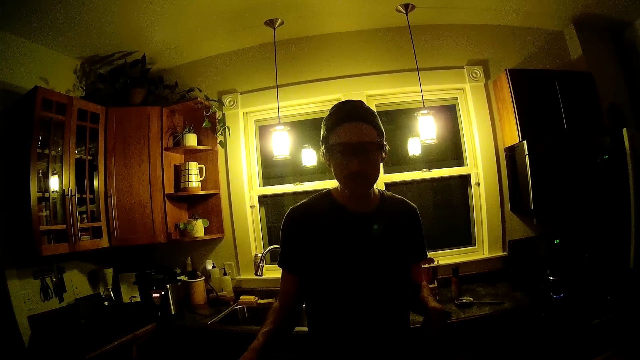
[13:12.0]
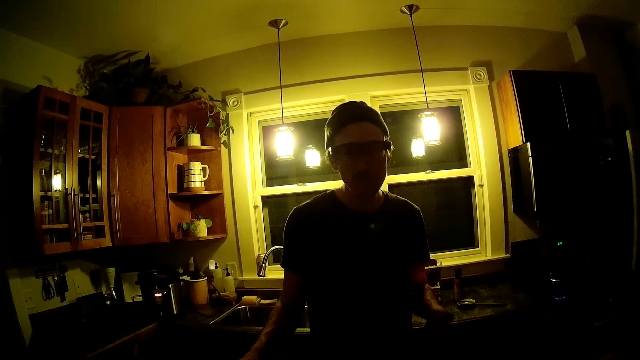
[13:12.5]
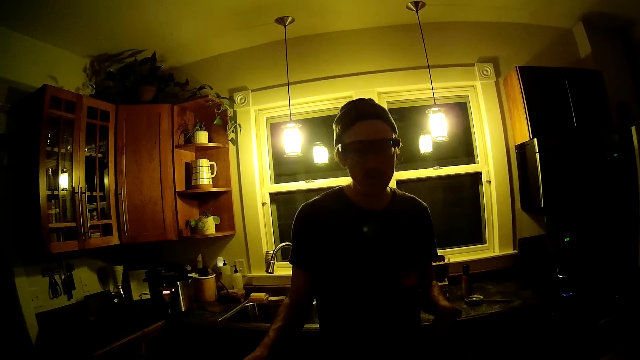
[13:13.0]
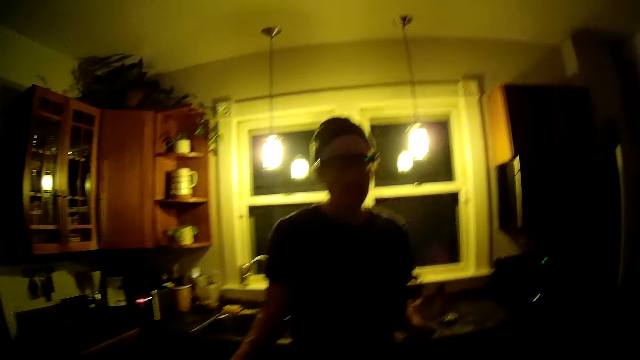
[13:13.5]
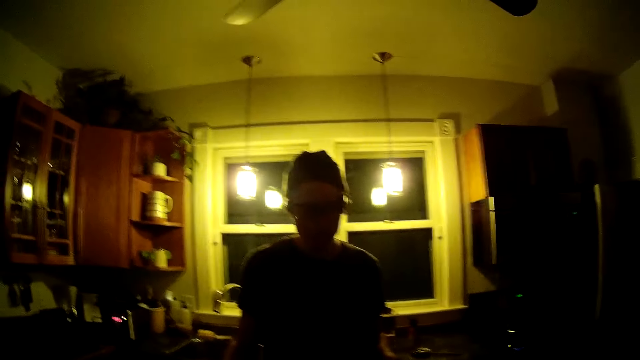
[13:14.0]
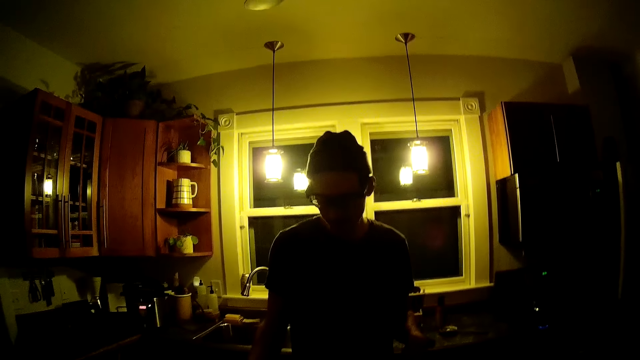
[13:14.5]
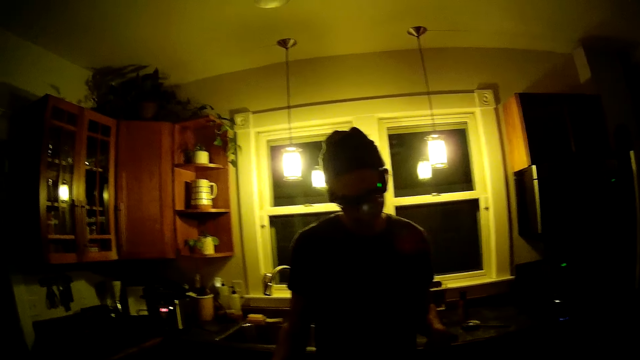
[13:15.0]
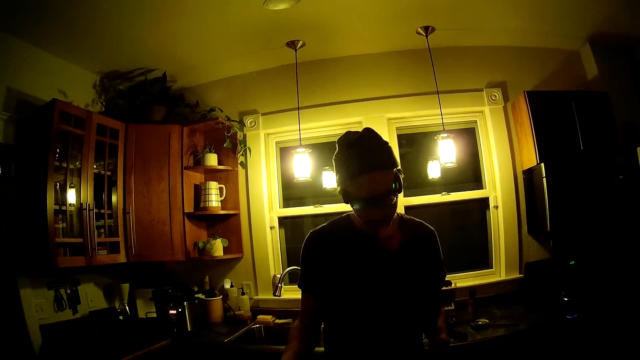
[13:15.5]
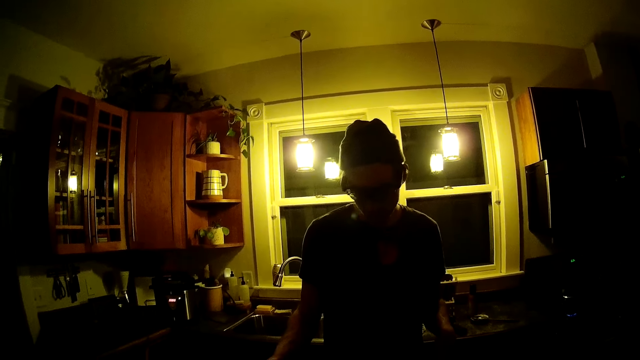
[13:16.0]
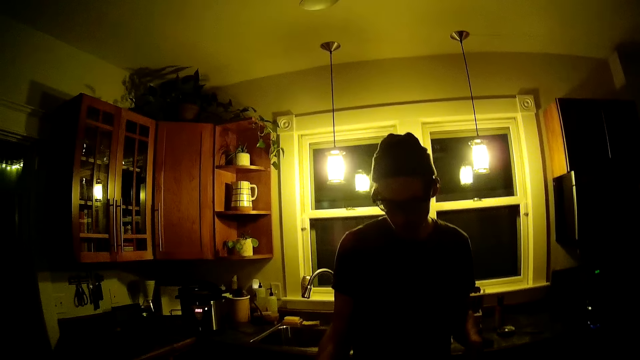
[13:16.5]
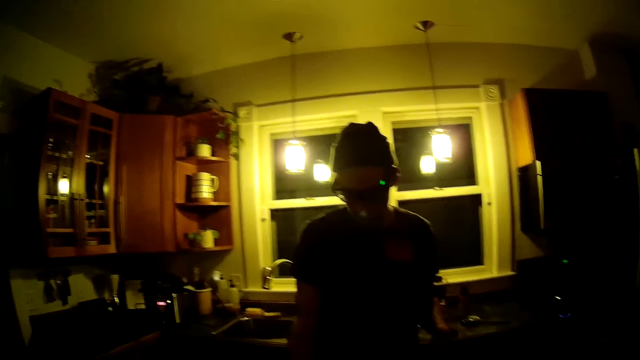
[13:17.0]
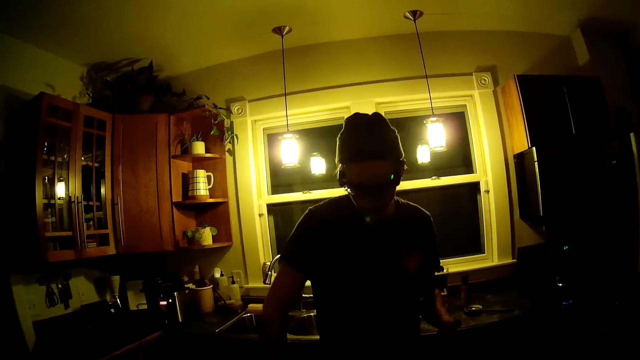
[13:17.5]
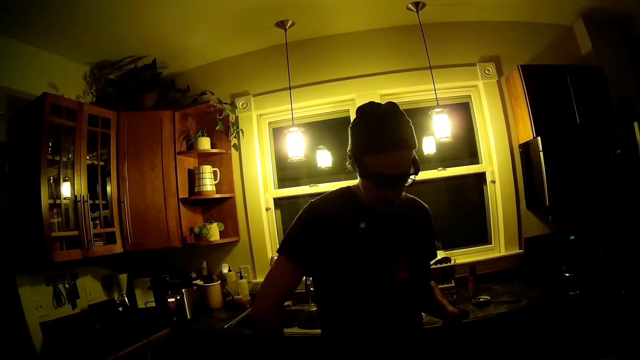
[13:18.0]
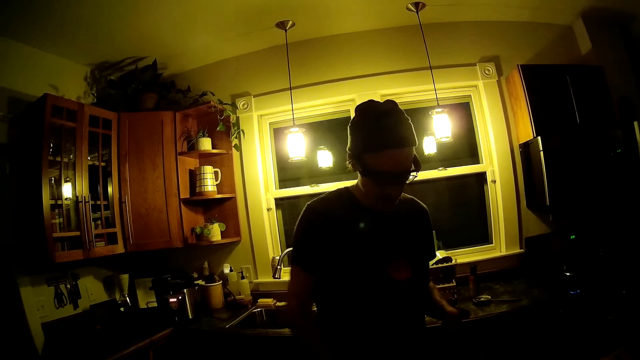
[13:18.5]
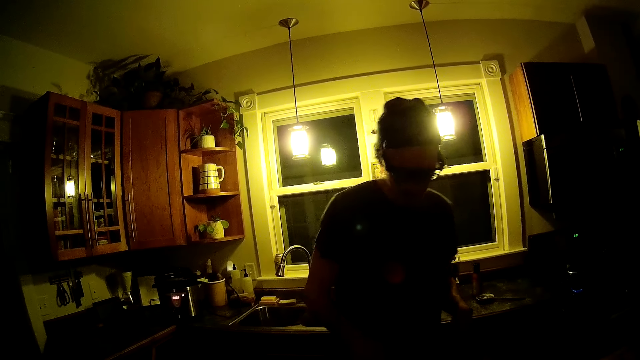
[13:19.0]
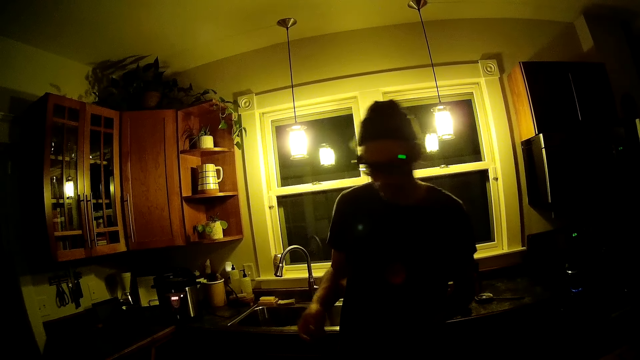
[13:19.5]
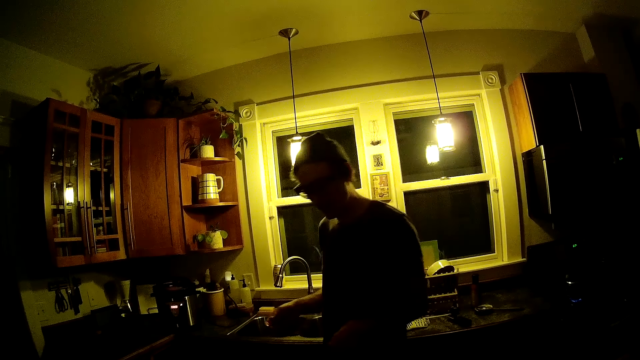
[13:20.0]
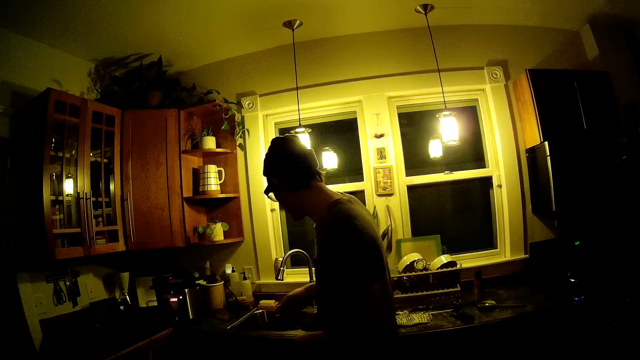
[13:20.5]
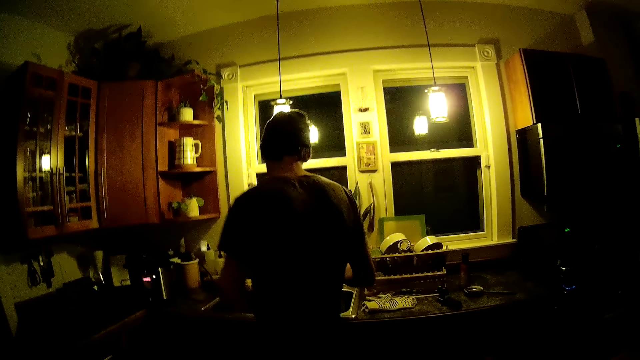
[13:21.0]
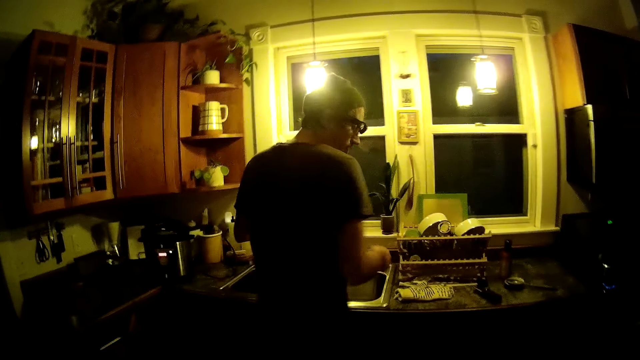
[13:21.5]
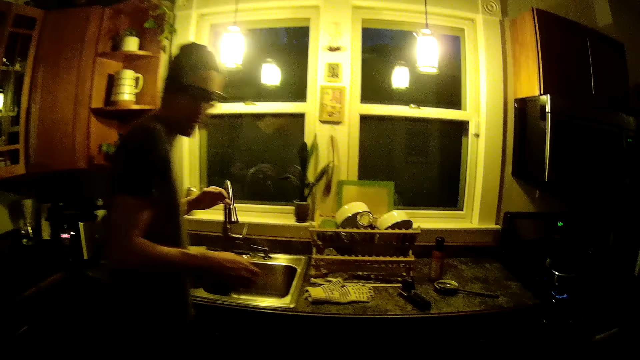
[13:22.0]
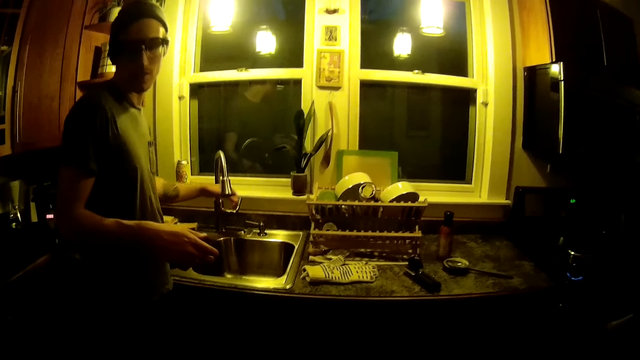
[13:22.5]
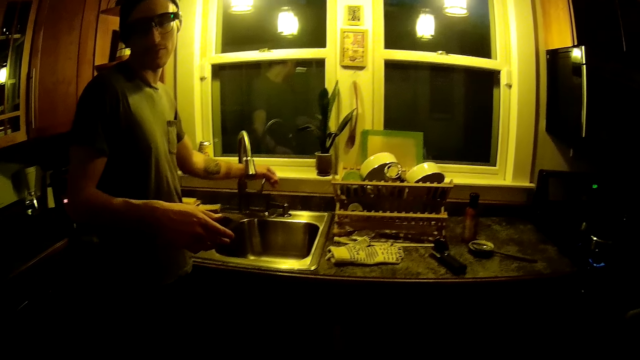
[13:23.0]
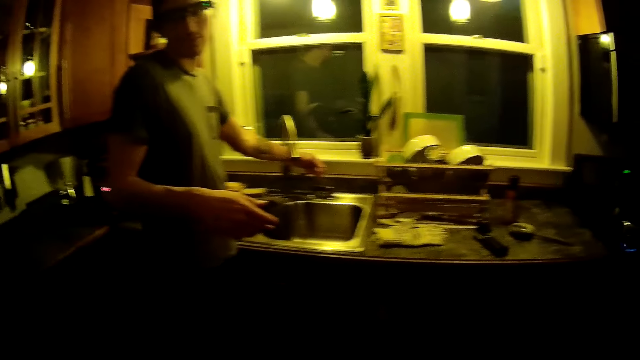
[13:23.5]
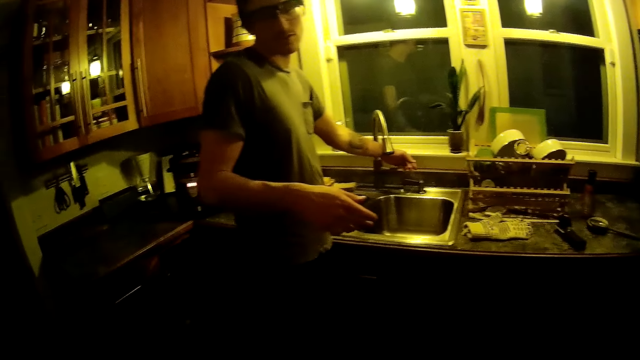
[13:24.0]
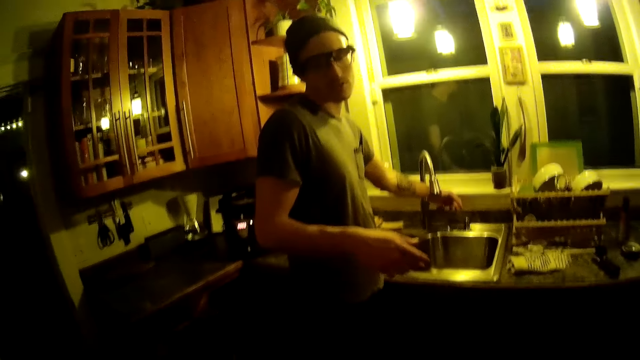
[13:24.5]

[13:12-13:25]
A man picks something. The man moves around. The man shifts the tap with his left hand. The man touches the tap with his left hand.

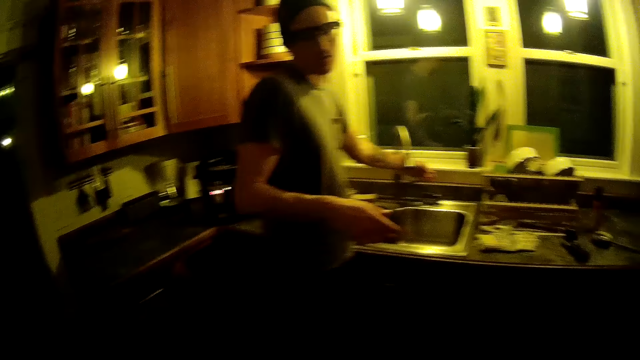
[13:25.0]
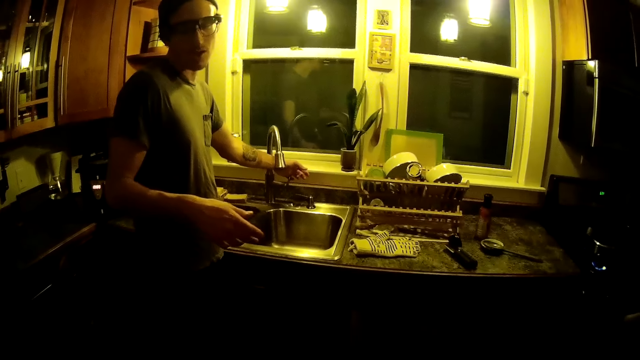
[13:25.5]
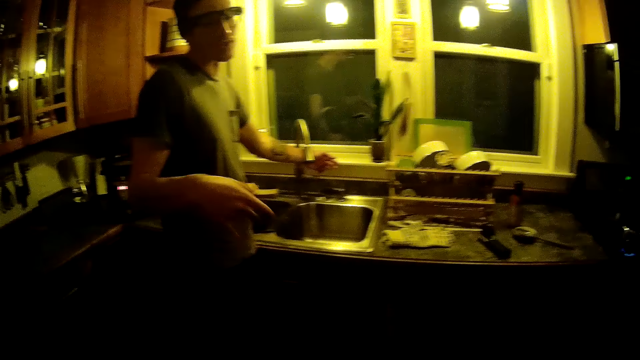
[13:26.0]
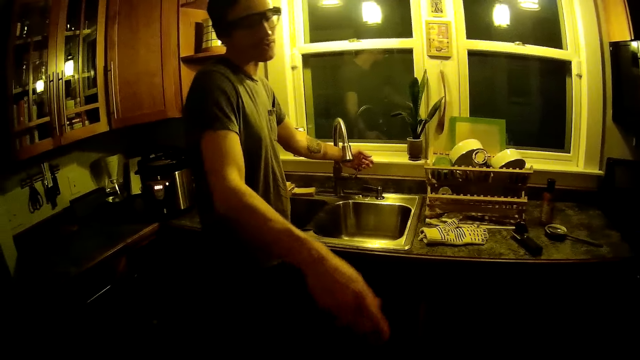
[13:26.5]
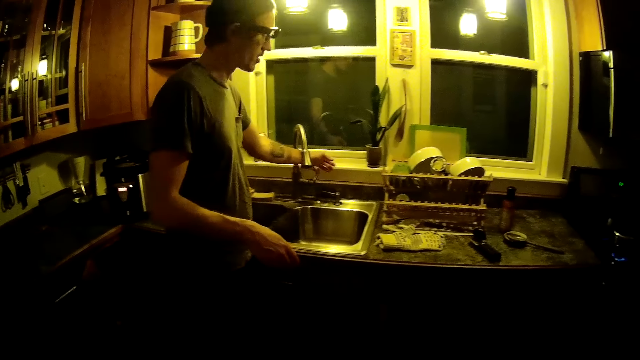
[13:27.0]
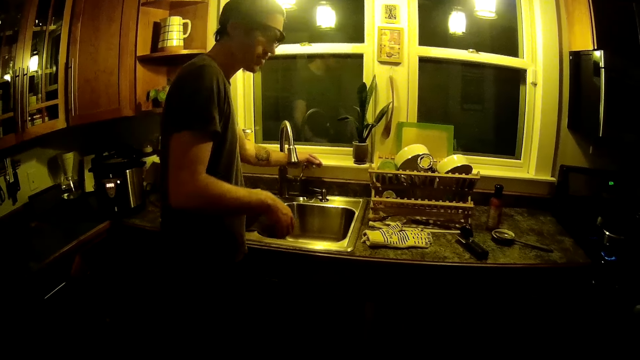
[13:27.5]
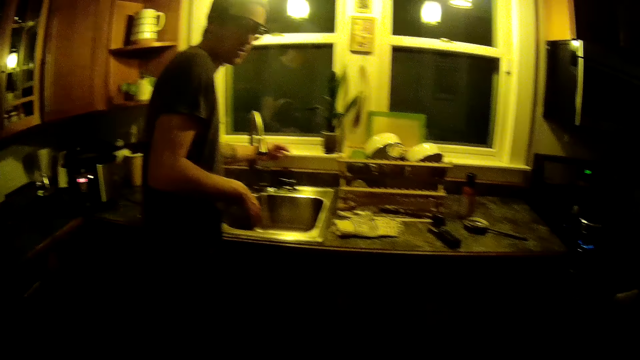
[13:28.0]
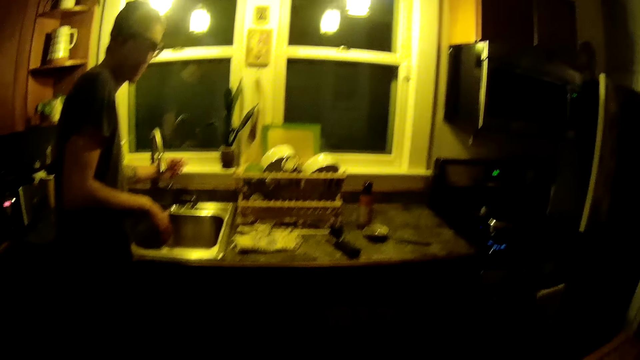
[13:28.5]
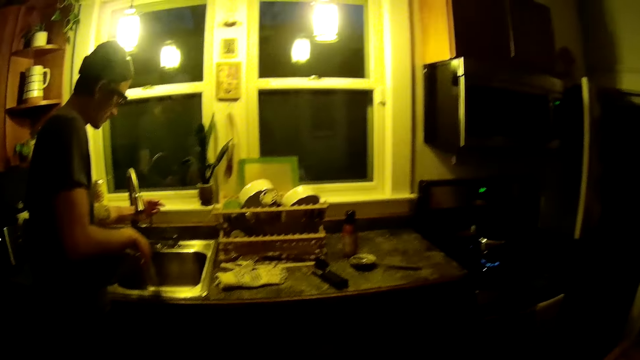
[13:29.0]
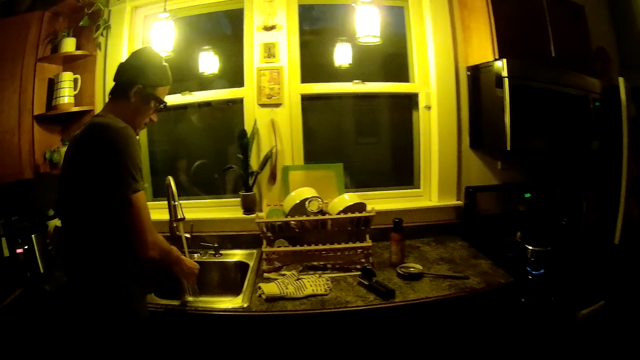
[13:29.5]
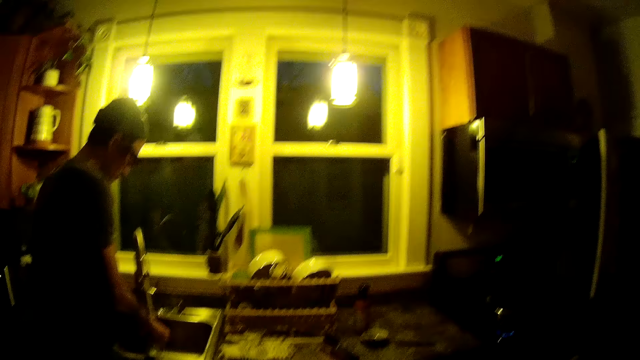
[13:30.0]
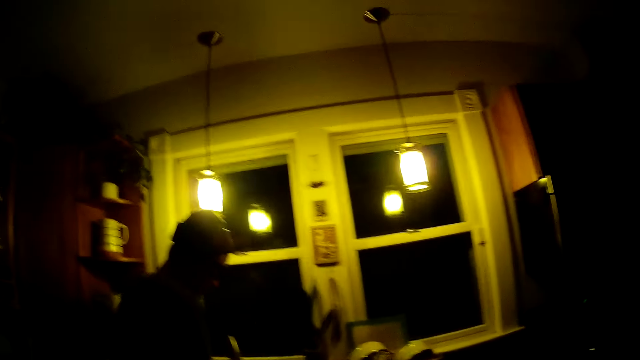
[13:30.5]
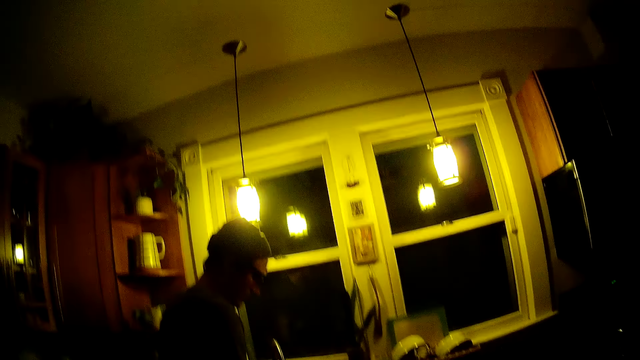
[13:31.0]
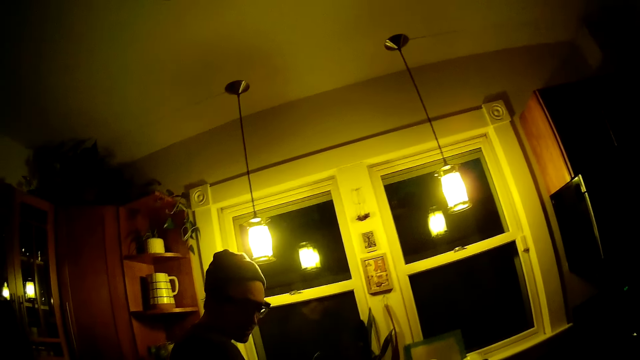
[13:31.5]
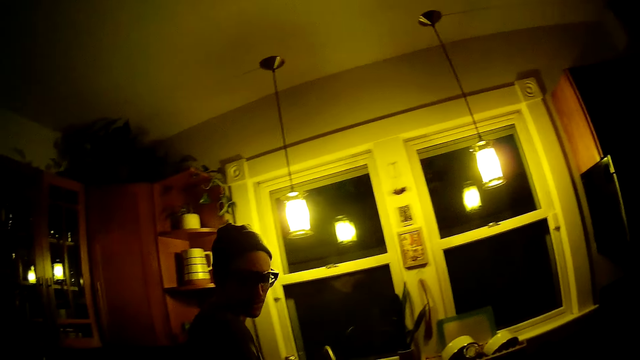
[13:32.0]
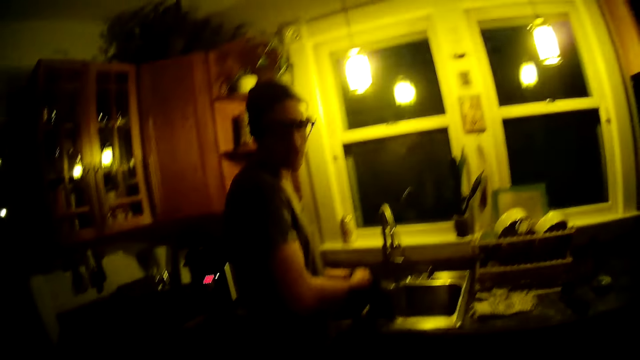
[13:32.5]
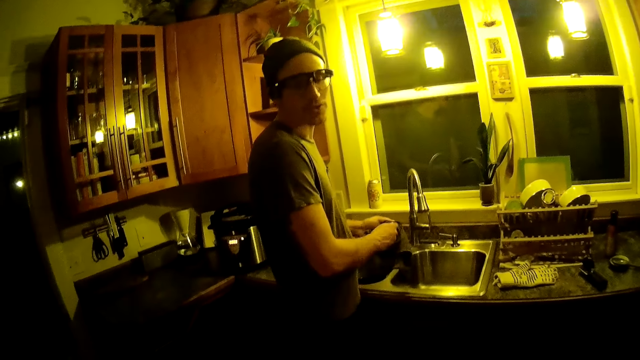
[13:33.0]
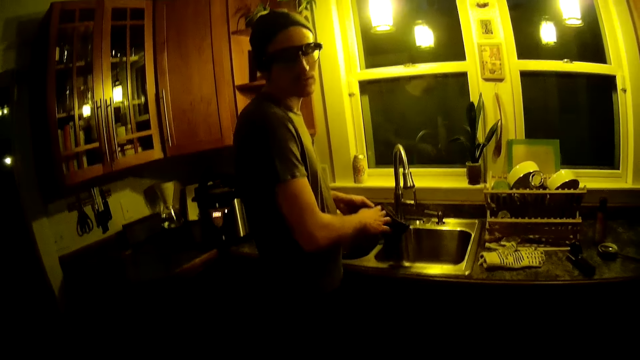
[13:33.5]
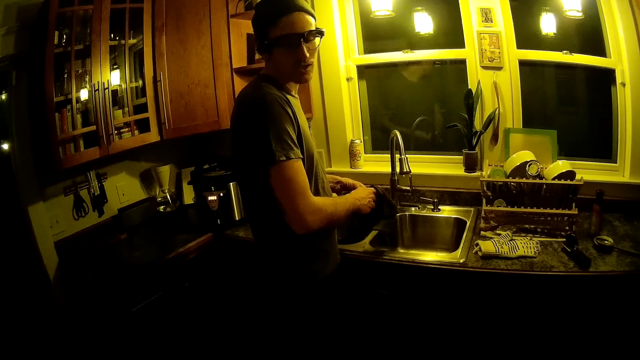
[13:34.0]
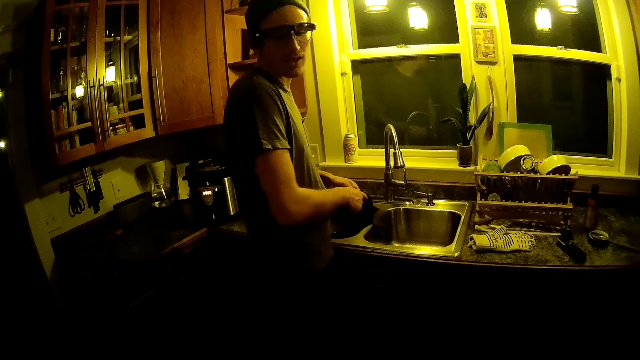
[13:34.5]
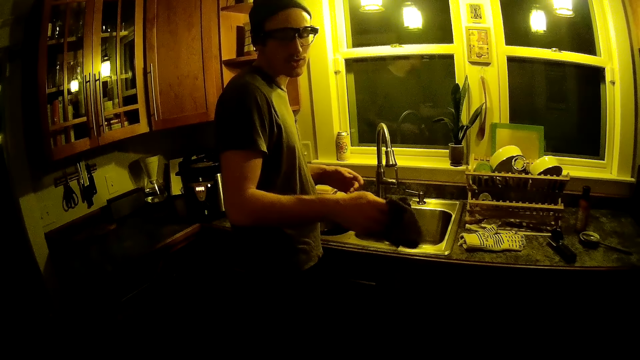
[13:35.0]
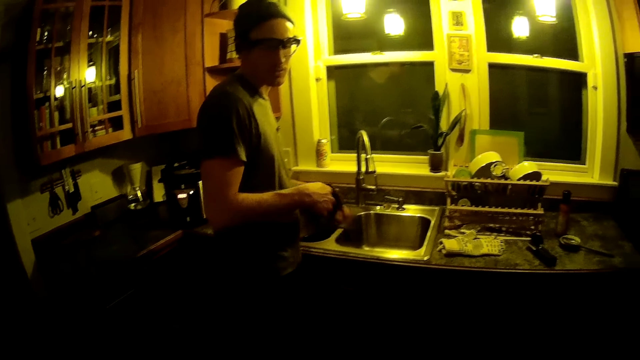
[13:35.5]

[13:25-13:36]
The man holds the tap. The camera wearer talks to the man. The man puts on the tap with his left hand. The man opens the tap. The camera wearer looks around. The man cleans his hands with a towel.
